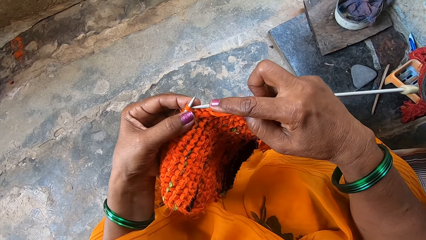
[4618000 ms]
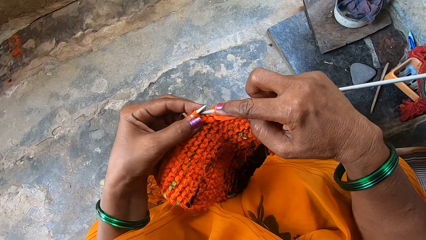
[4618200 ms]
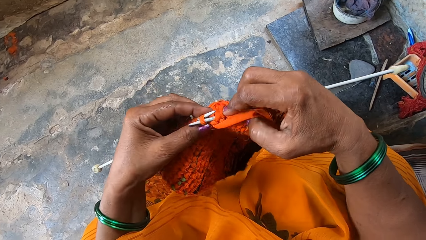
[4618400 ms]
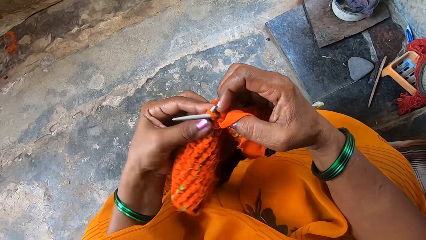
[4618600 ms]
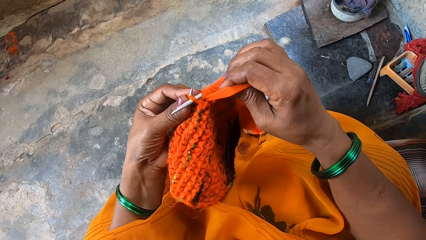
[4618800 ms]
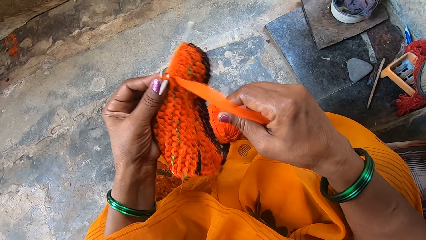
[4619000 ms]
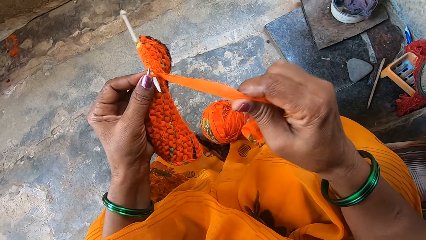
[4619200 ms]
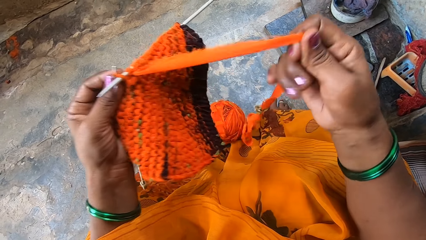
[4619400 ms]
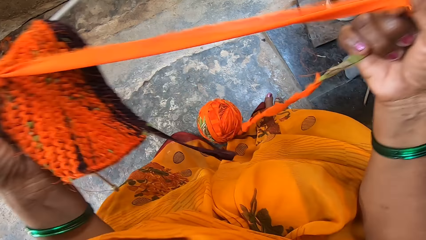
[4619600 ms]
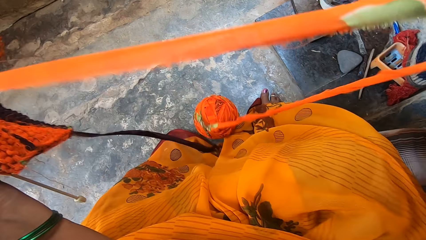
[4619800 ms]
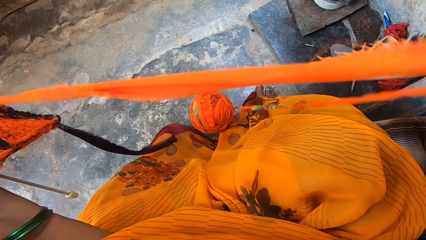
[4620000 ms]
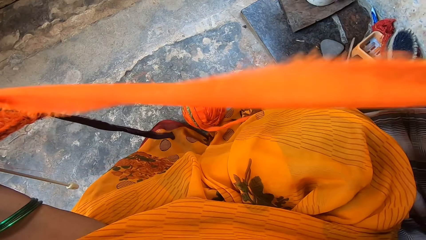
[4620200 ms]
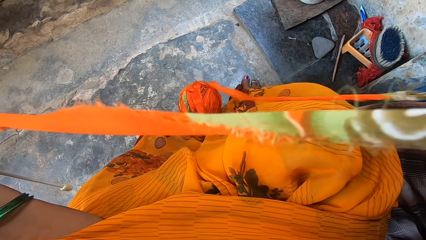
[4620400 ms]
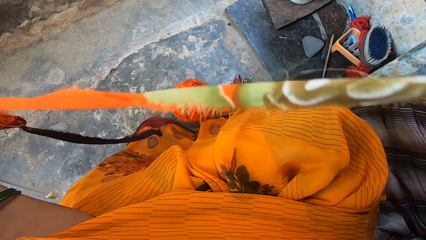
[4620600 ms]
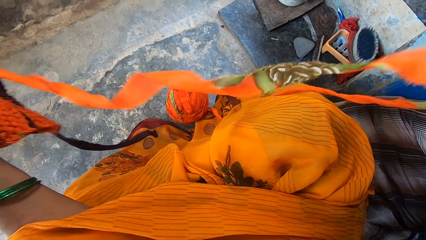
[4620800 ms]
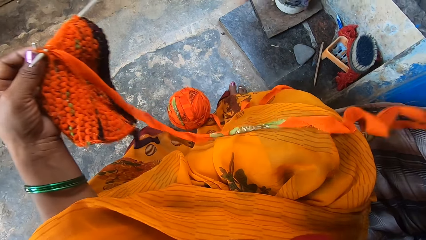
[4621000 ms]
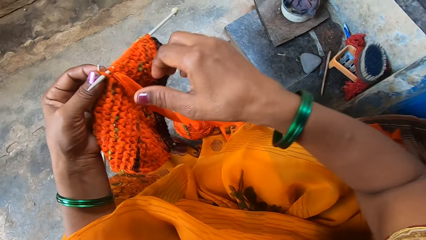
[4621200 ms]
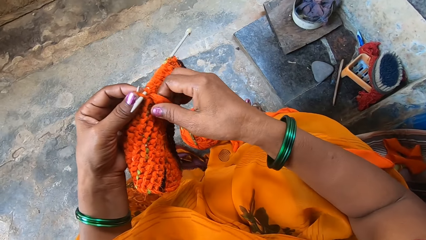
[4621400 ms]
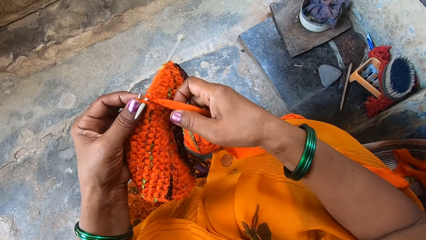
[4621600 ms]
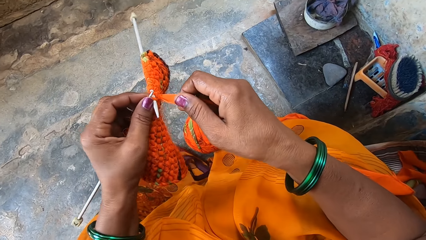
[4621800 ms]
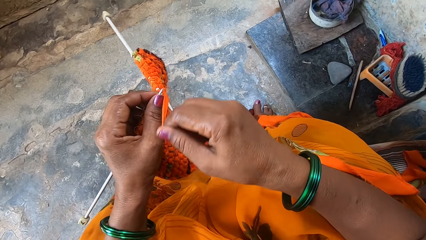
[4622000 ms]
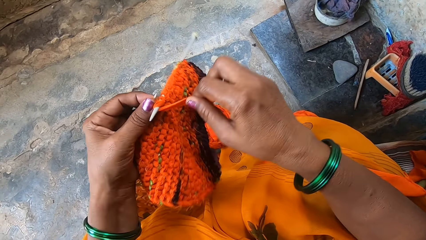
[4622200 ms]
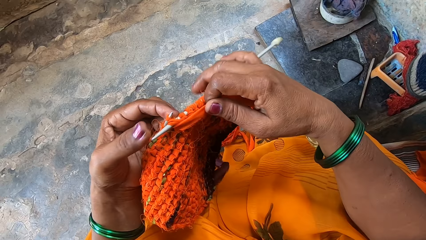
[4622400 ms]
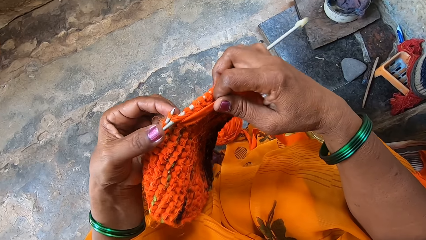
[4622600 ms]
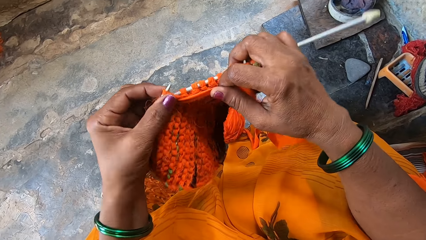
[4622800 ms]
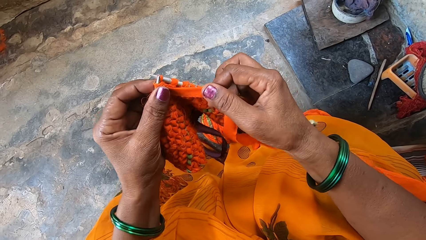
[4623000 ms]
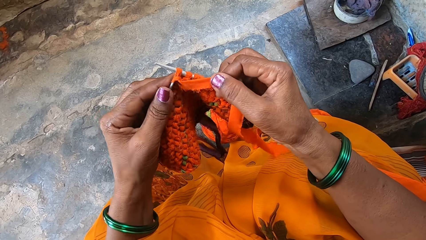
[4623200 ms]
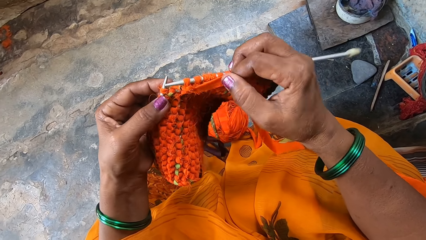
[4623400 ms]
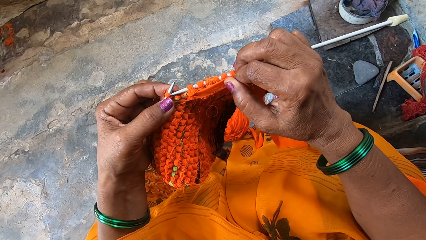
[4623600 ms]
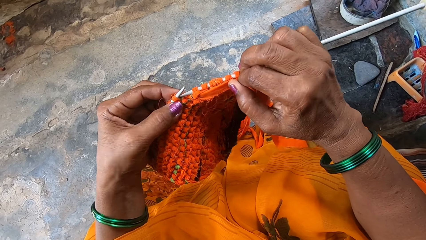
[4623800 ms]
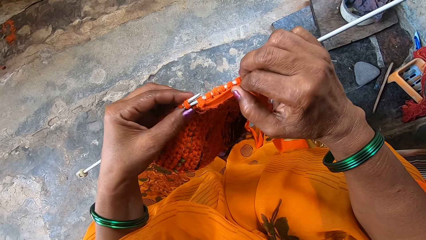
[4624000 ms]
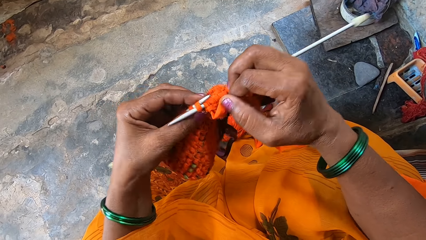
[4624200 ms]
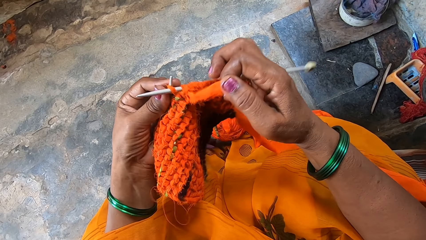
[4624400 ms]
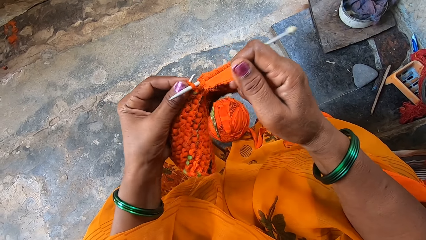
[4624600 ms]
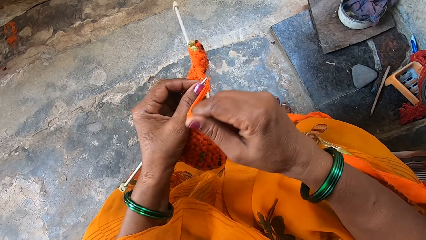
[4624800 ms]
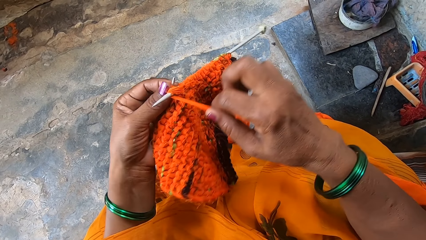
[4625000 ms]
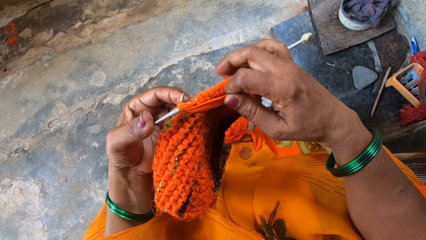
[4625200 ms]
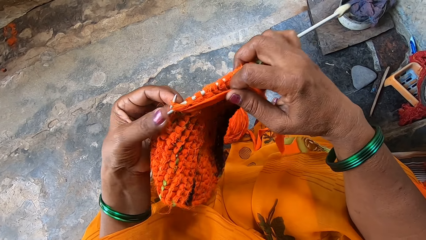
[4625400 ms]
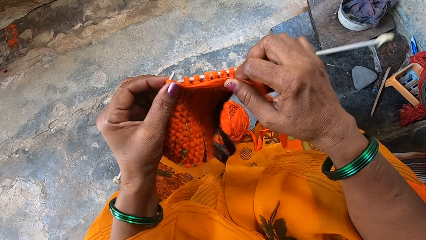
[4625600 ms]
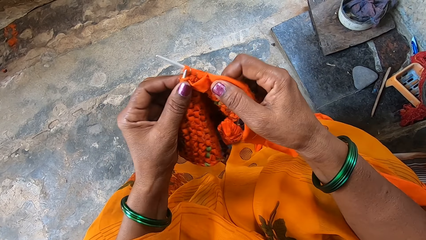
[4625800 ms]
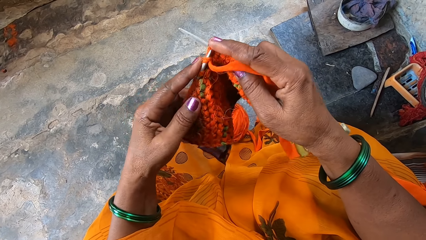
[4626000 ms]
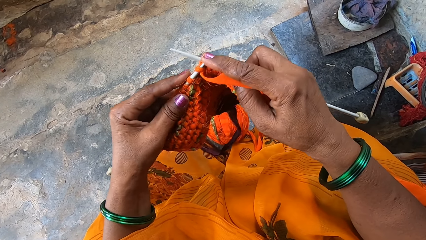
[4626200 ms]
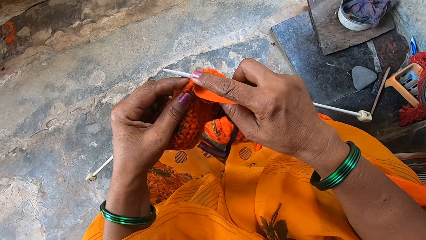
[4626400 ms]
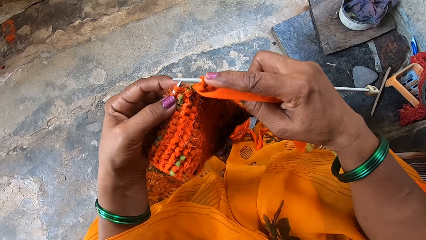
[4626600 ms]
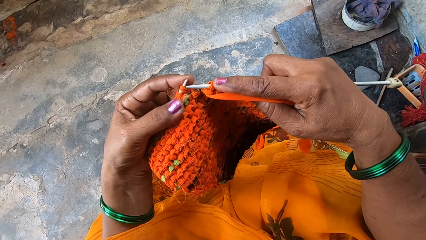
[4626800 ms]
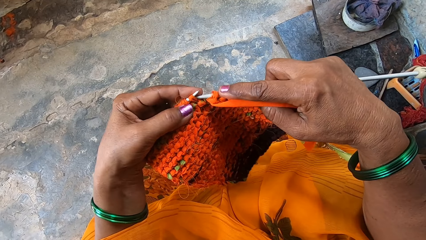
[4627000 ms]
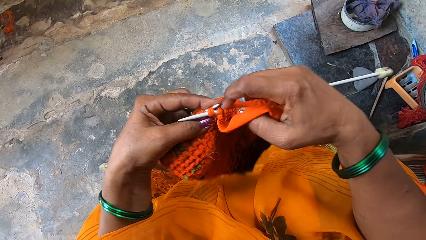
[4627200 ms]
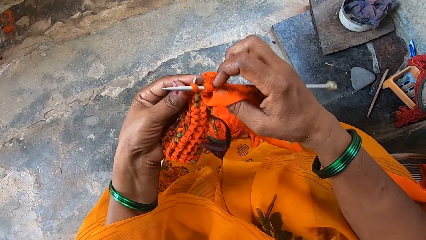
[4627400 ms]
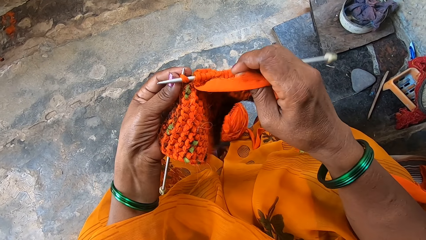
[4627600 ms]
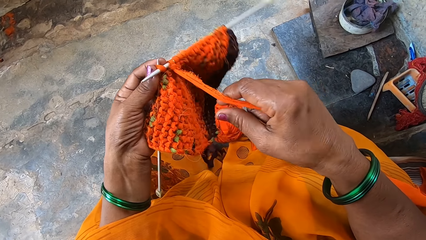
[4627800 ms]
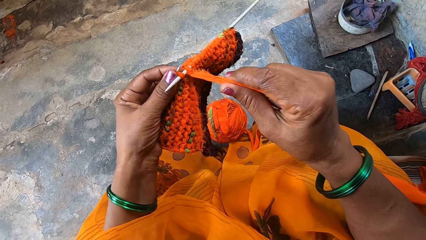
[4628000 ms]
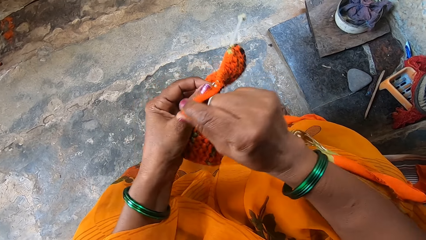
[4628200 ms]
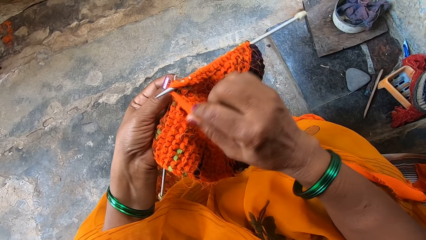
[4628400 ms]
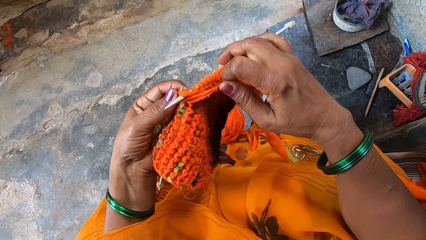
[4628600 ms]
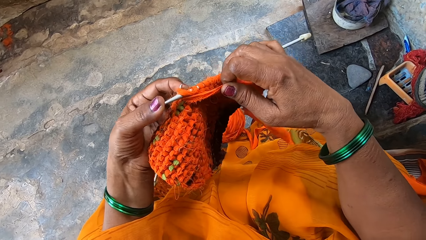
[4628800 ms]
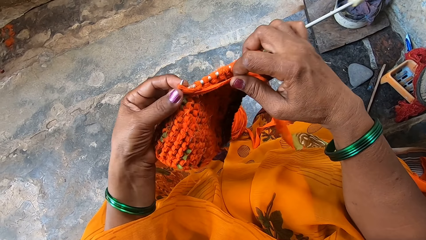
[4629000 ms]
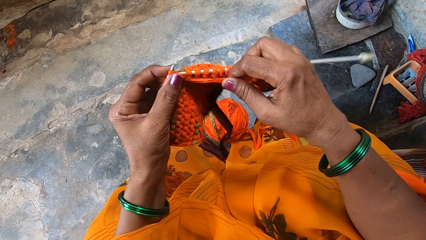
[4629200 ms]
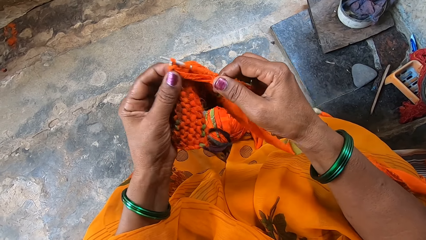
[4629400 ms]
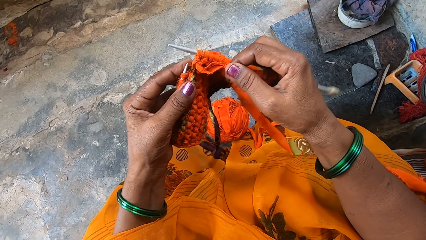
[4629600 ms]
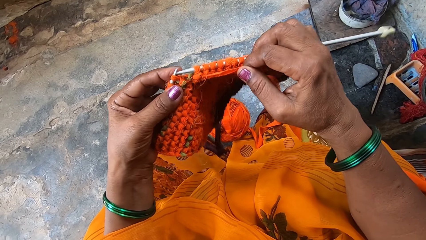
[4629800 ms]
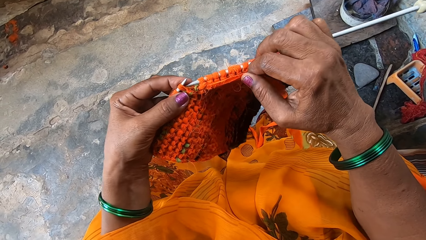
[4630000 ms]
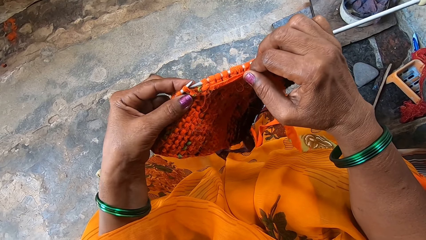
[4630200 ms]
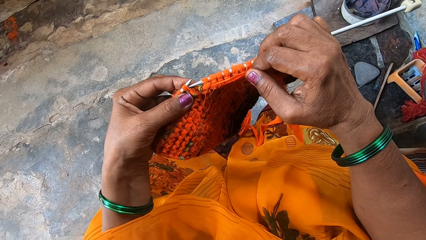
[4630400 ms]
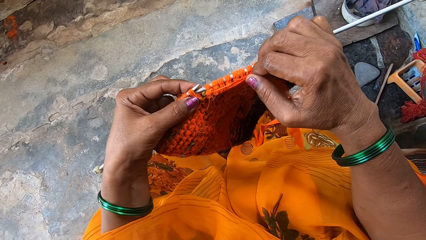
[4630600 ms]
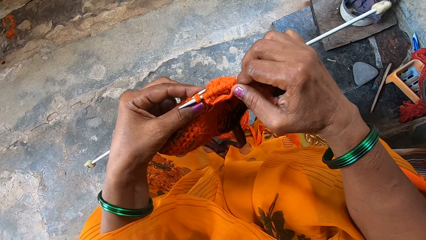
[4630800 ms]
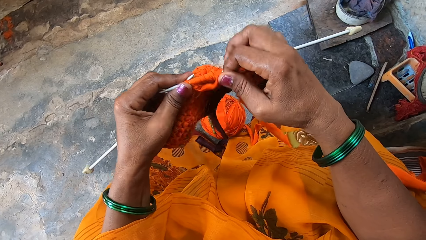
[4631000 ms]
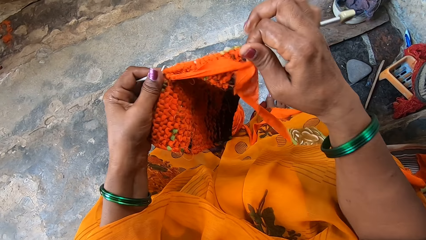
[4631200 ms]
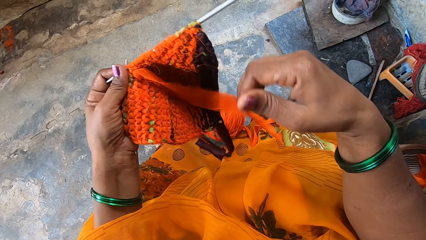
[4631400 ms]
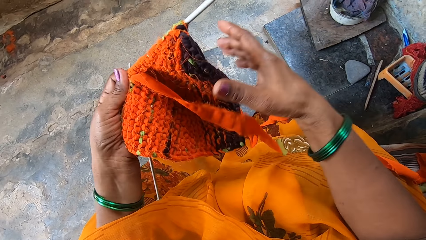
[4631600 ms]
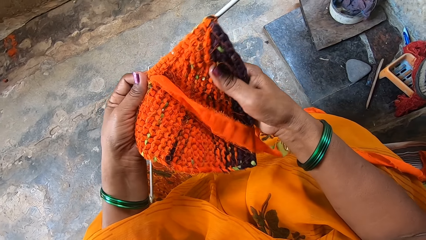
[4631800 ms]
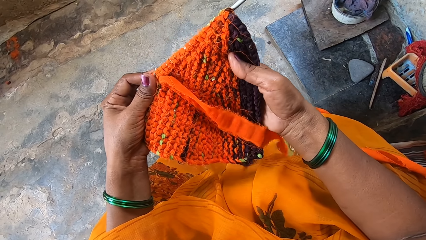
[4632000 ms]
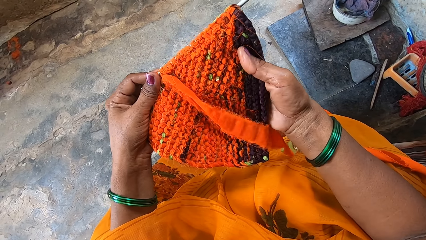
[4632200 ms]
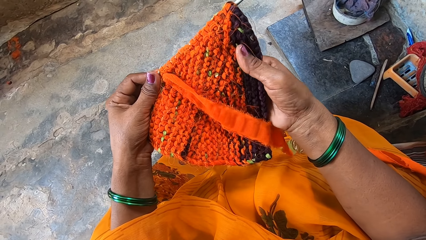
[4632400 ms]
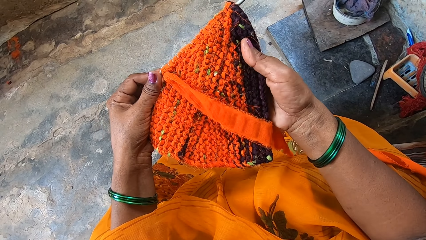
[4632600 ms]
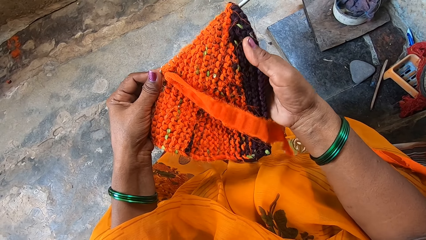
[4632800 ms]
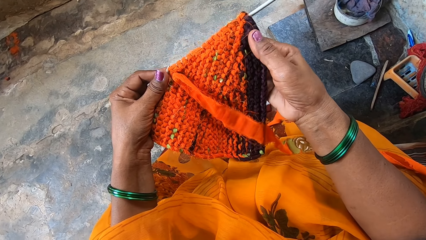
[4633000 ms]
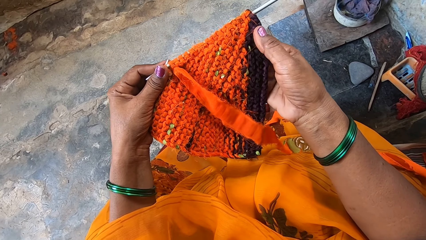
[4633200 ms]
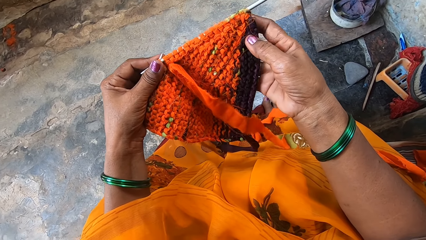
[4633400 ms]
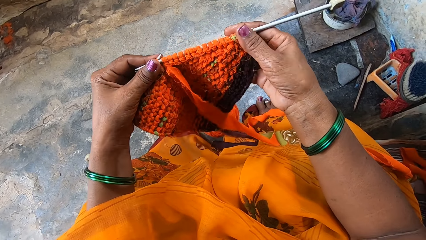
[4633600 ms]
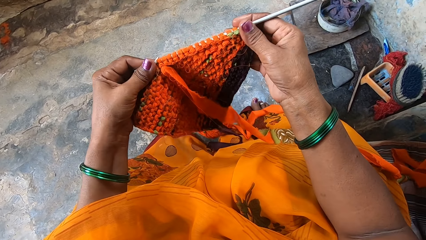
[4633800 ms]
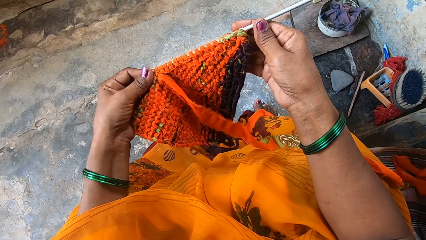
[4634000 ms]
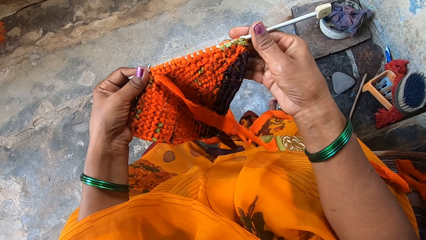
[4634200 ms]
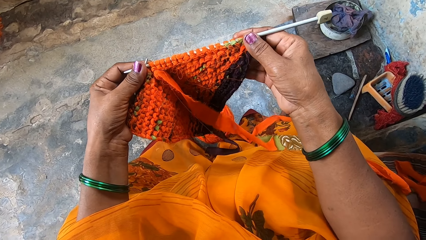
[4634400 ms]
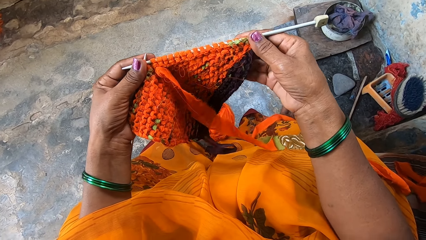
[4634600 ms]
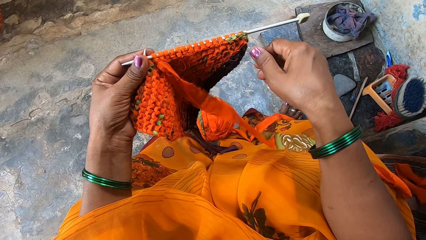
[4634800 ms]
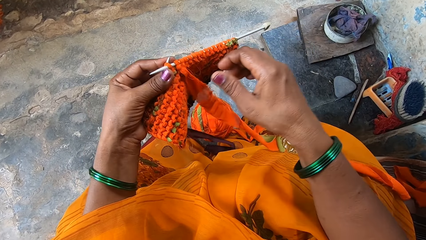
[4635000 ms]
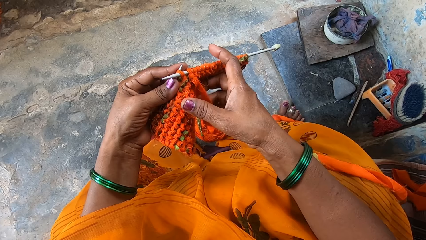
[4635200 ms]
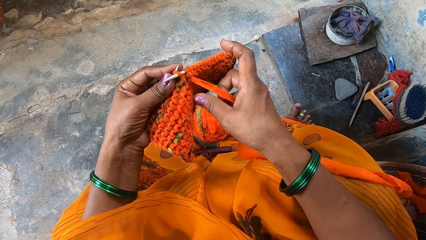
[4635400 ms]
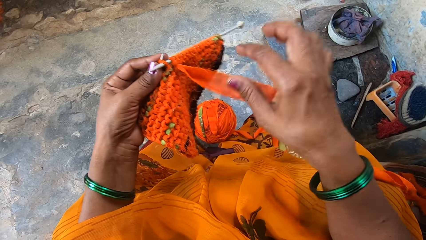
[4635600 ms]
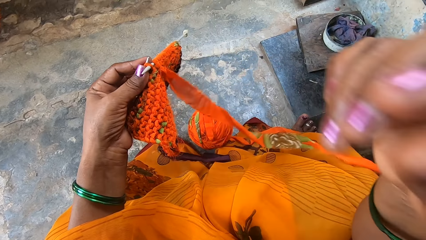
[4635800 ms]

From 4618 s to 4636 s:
The camera wearer stretches the crochet thread with the right hand. They knit the cloth. They touch part of the cloth with the right hand. They check the fabric.
